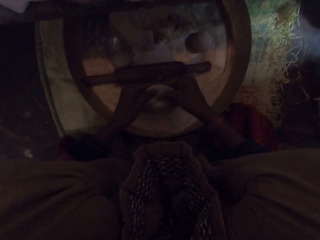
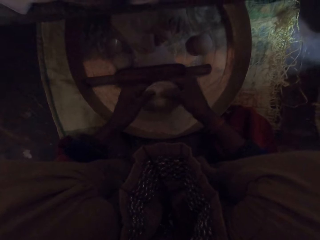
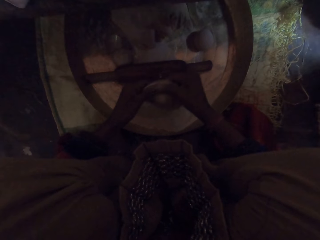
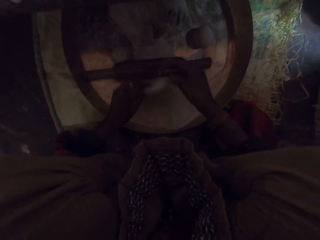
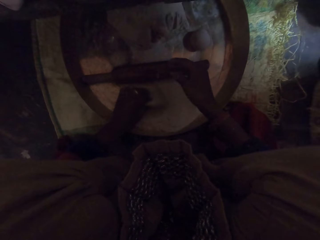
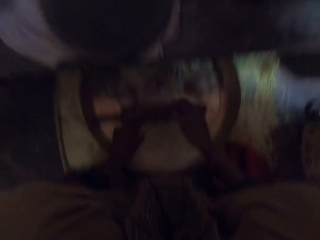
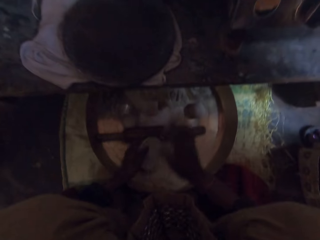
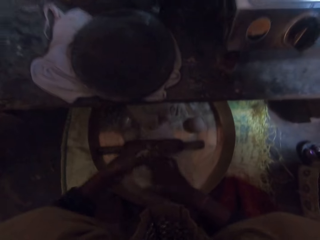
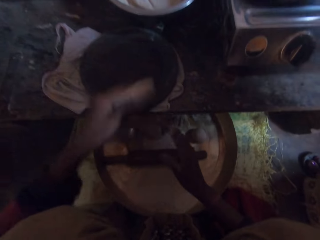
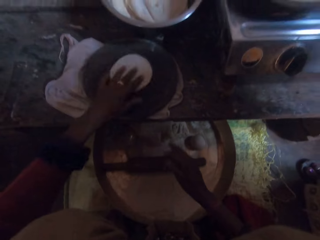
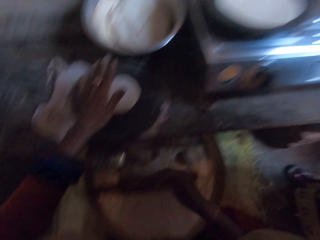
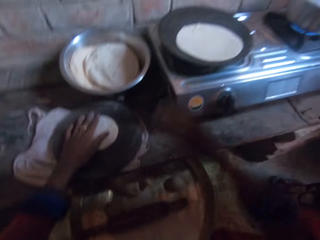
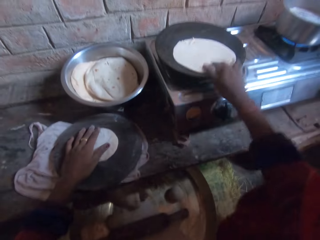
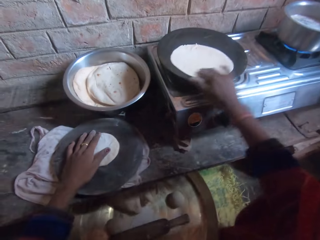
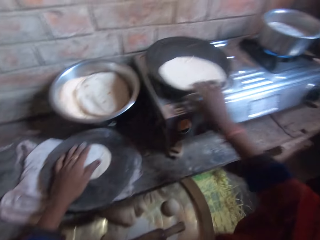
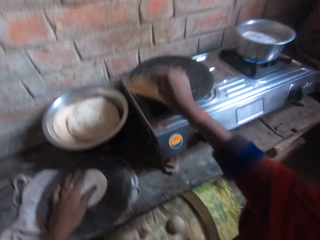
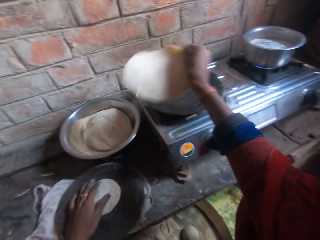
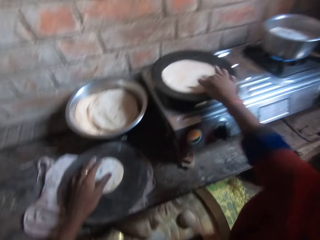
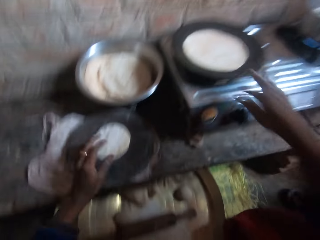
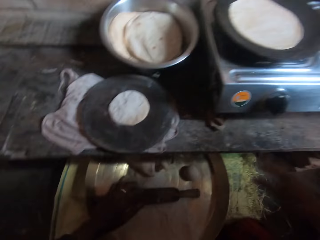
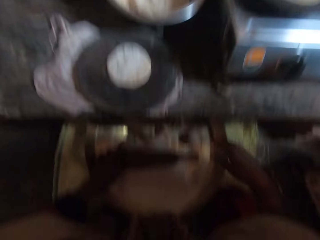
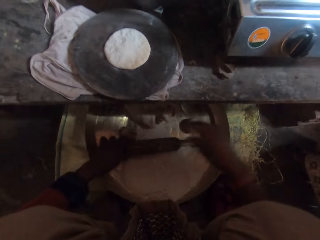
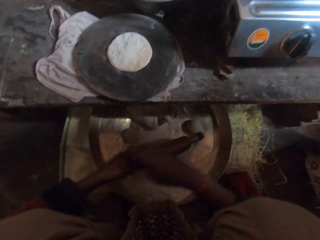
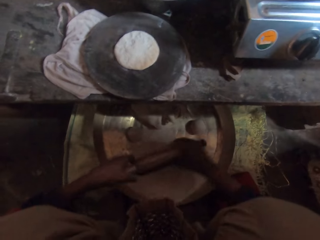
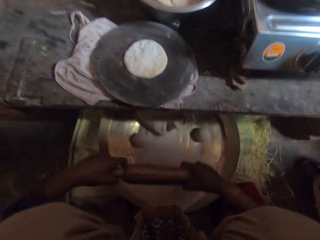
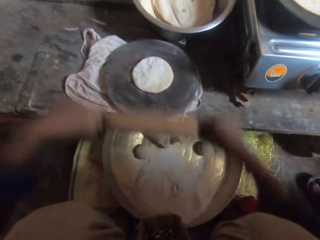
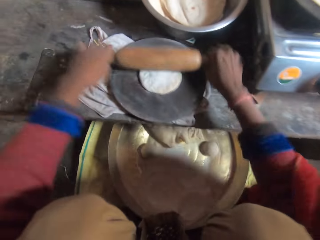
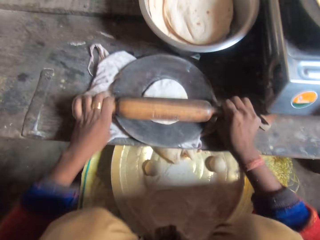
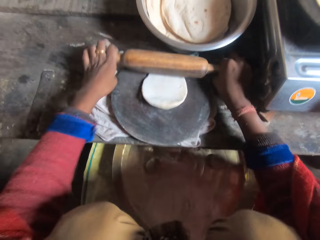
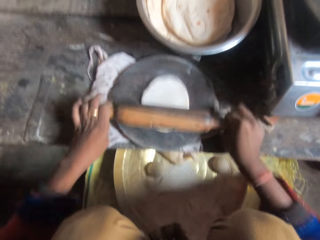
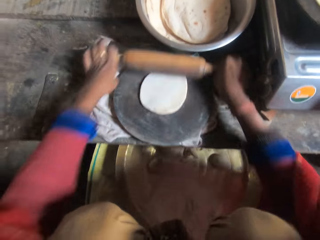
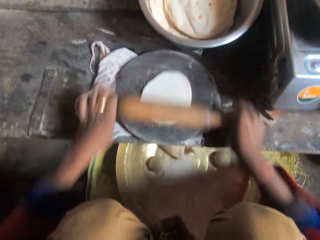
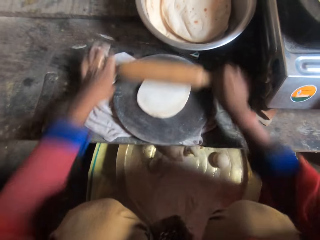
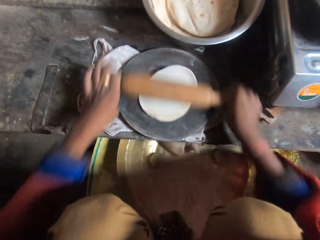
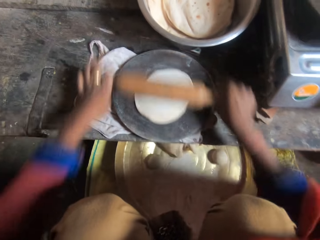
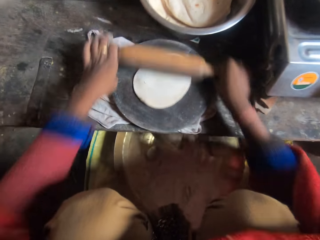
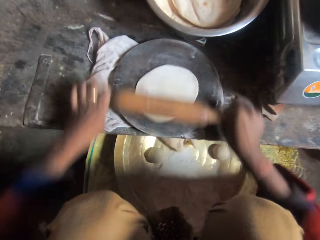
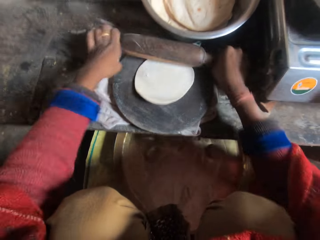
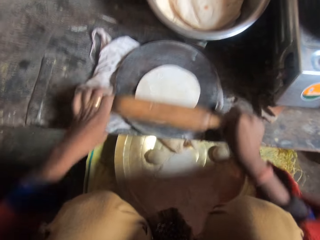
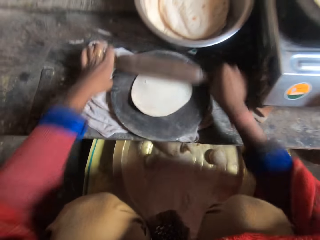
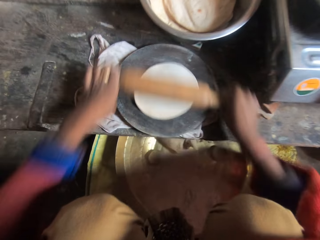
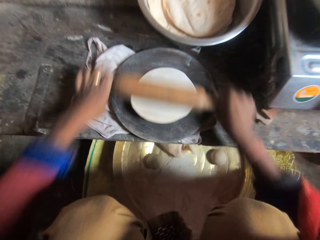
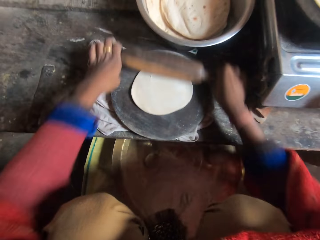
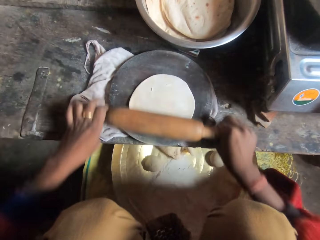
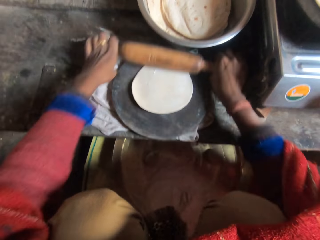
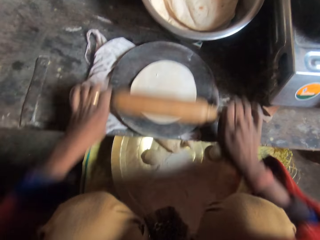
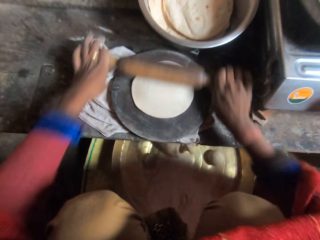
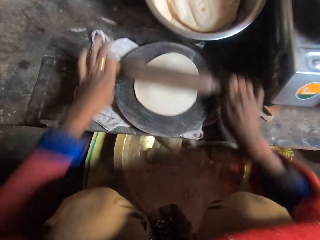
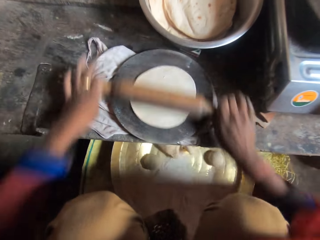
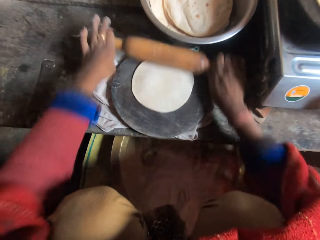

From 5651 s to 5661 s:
The camera wearer places the dough in the flour. She hits the dough with her right hand. She moves her hand forward. She places the dough on the rolling board. She moves her right hand forward. She rotates the flatbread with her hand. She adjusts the dough in the pan. She picks up the flatbread, turns the flatbread and drops the flatbread on the flat pan. She talks to the woman. She lowers her hands. She takes the rolling pin from the tray. She moves her right hand towards the rolling pin. She wipes the rolling pin with her hand. She moves the rolling pin forward. She flattens the dough with the rolling pin.

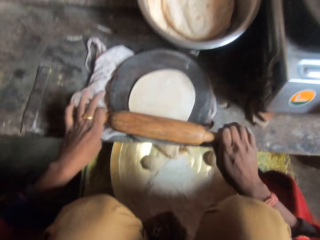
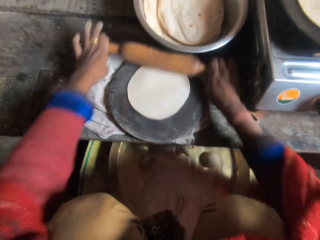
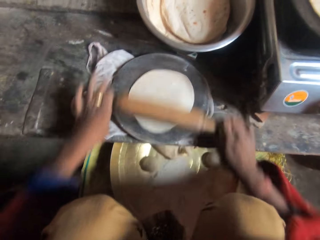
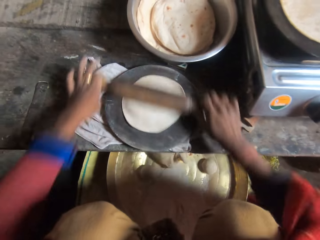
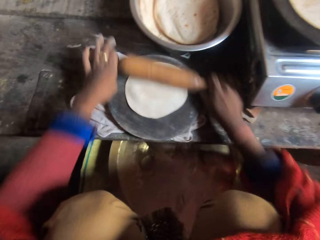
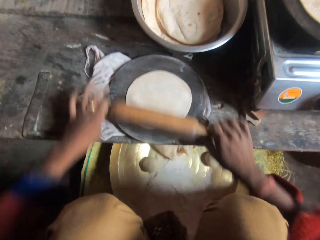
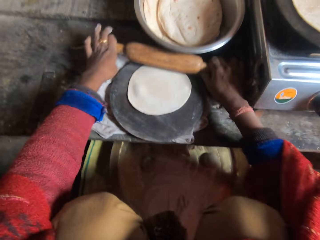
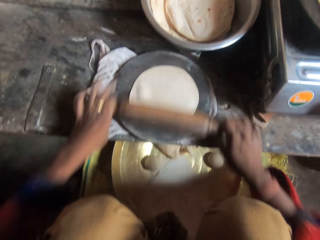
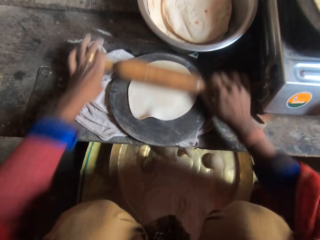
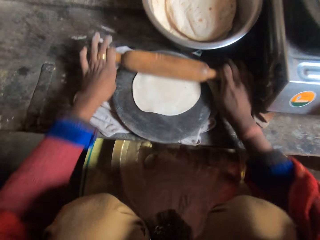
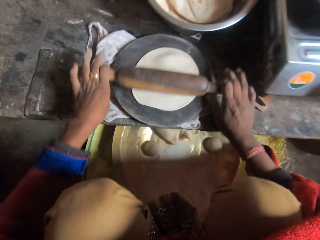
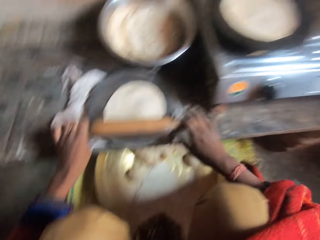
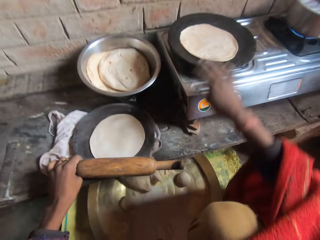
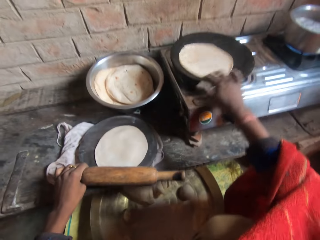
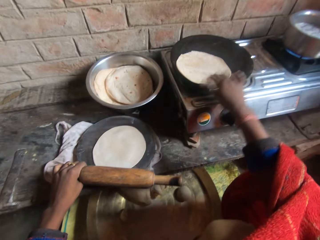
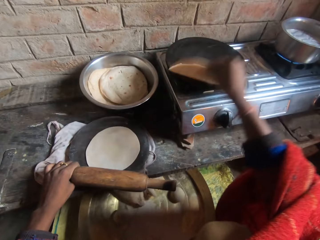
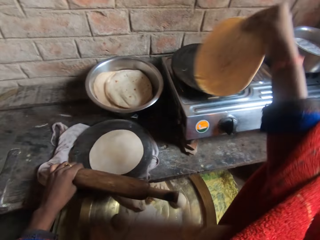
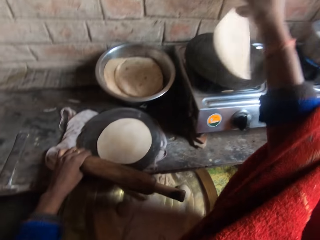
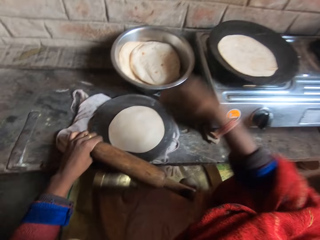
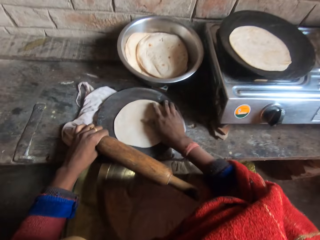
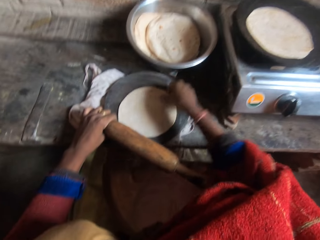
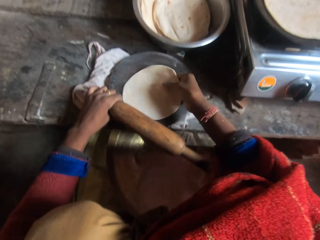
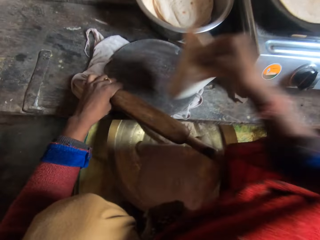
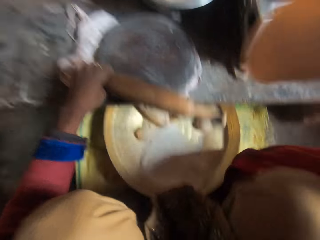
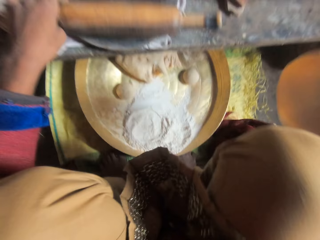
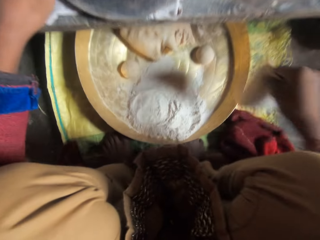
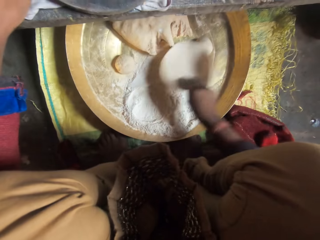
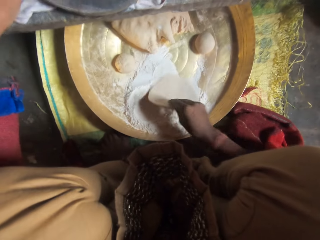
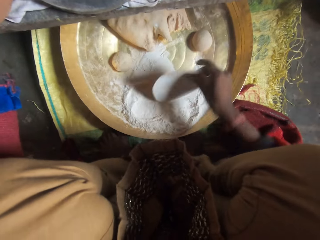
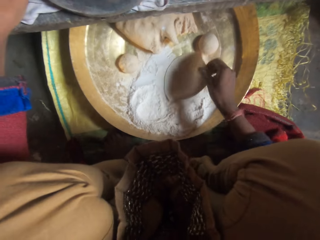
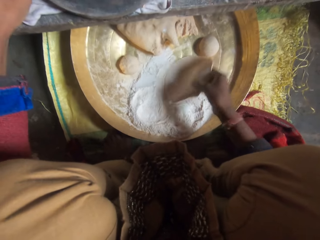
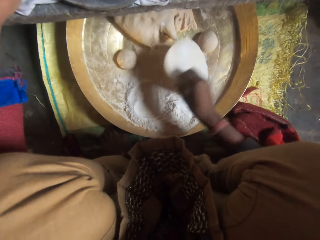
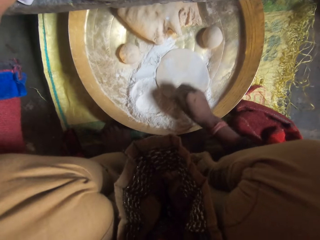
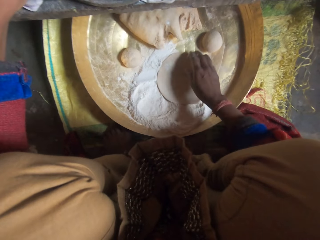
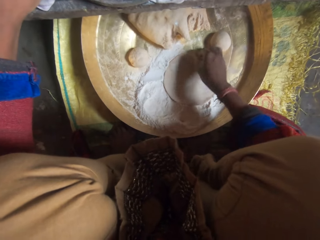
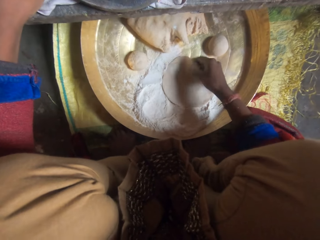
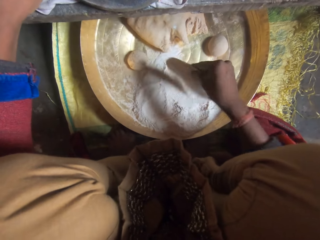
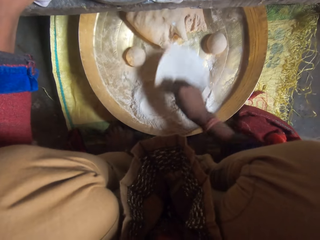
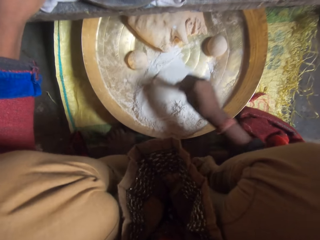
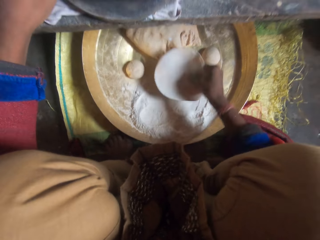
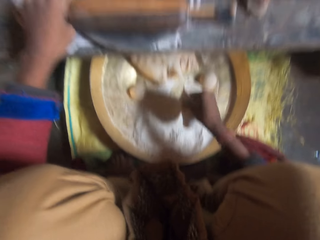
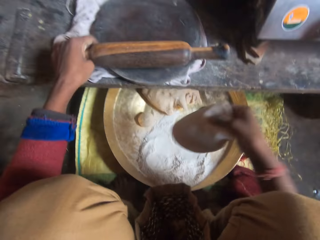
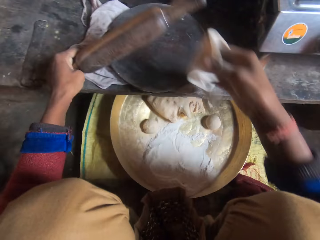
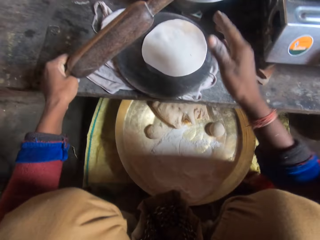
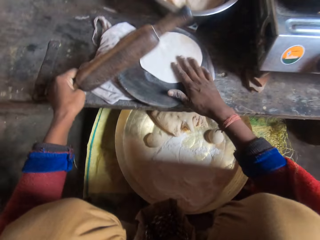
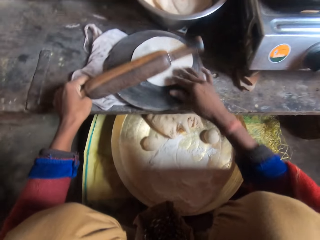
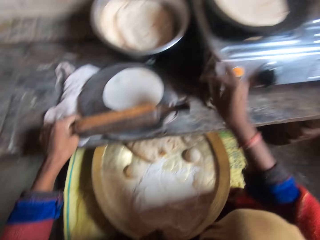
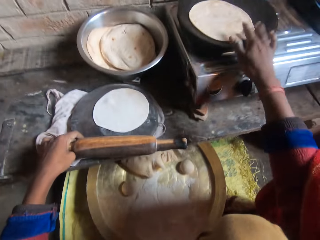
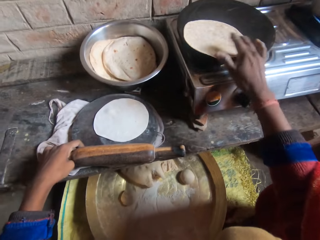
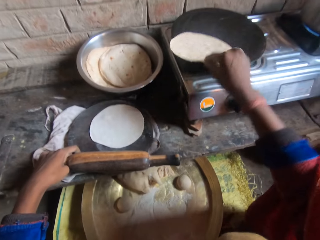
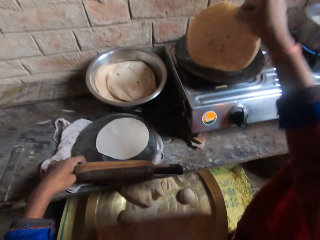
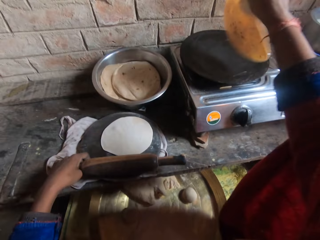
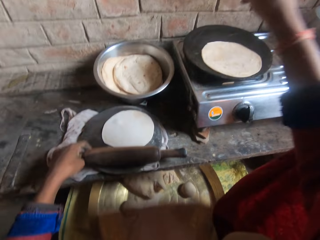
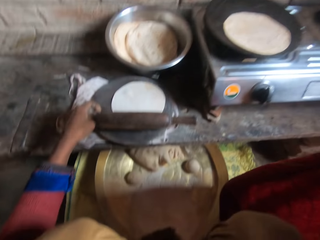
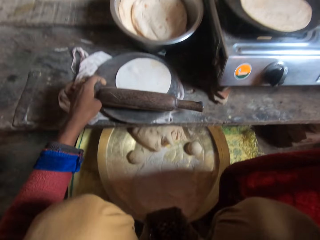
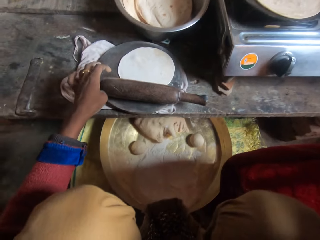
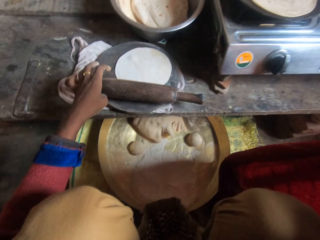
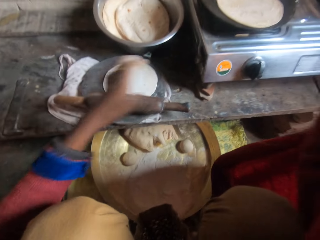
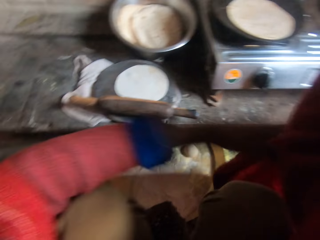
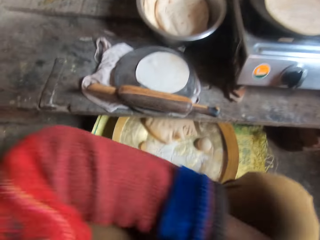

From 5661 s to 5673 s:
The camera wearer moves her hand forward. She pulls the flatbread towards her. She adjusts the dough in the pan. She picks up the flatbread. She throws the flatbread on the flat pan. She moves her hand towards her. She picks up the dough on the rolling board. She wraps the dough in flour. She lowers her hand. She places the dough on the flour and moves the dough around on the flour. She lifts up the rolling pin. She moves her hand forward. She places the dough back on the rolling board. She places her hand on the dough. She lowers the rolling pin. She moves her right hand forward. She pulls the flatbread towards her. She adjusts the dough in the pan. She lifts up the flatbread. She drops the flatbread on the flat pan. She moves her hand towards her.
